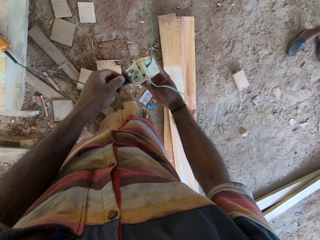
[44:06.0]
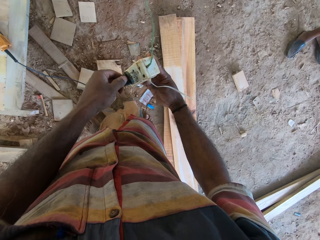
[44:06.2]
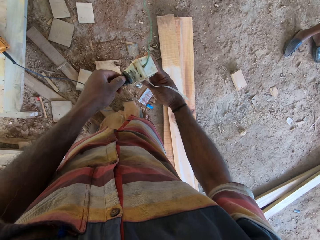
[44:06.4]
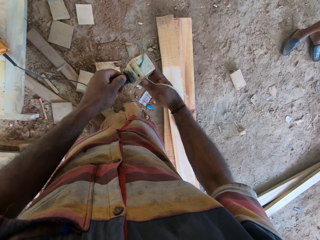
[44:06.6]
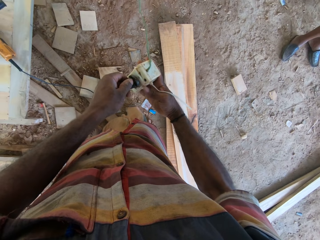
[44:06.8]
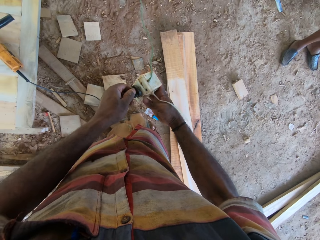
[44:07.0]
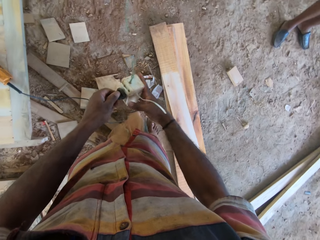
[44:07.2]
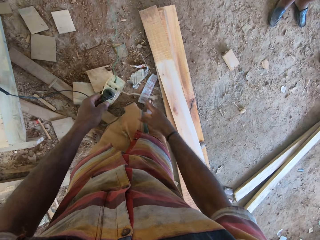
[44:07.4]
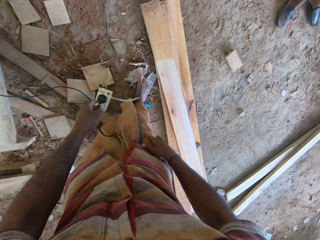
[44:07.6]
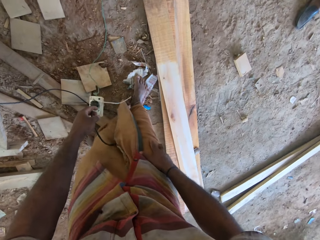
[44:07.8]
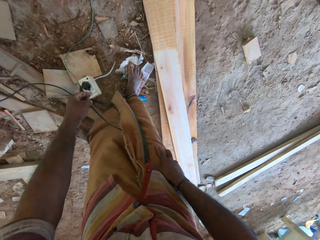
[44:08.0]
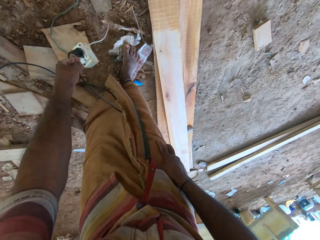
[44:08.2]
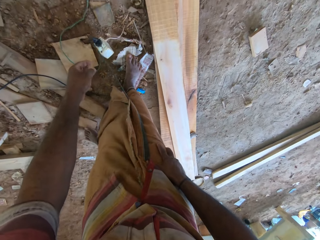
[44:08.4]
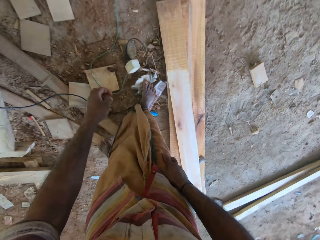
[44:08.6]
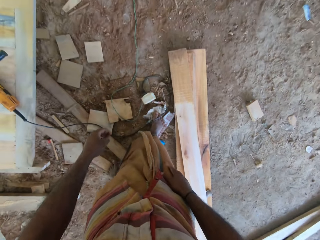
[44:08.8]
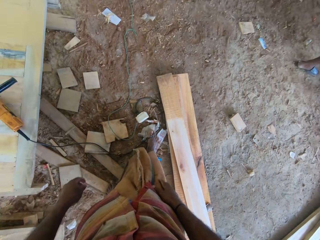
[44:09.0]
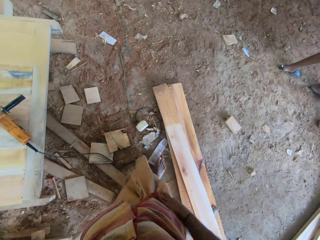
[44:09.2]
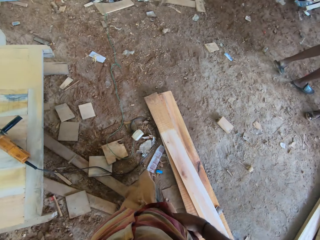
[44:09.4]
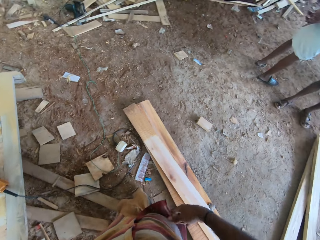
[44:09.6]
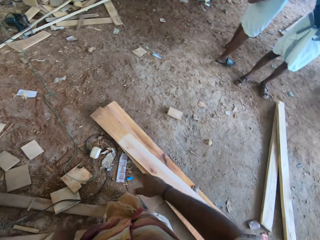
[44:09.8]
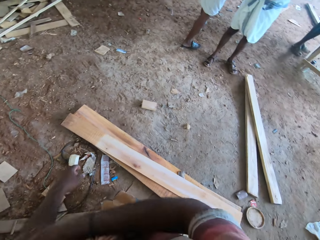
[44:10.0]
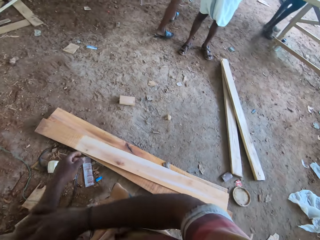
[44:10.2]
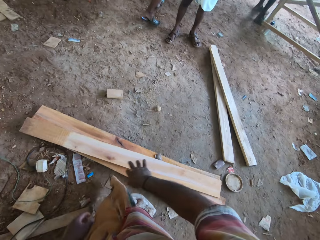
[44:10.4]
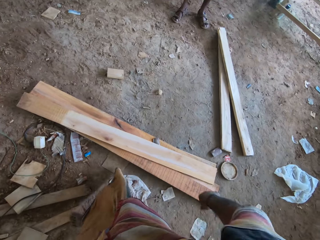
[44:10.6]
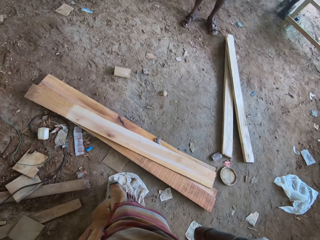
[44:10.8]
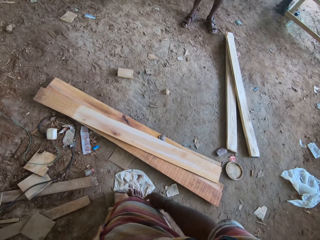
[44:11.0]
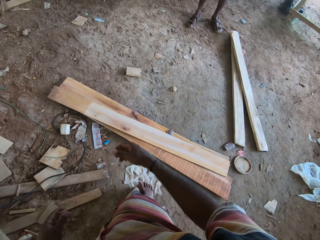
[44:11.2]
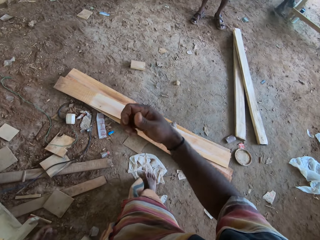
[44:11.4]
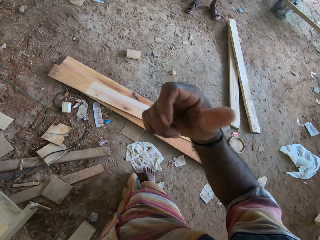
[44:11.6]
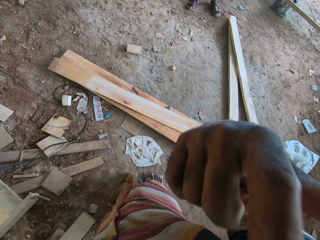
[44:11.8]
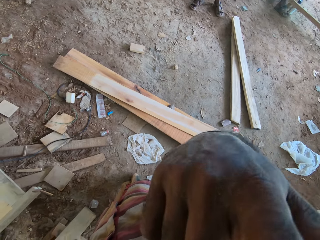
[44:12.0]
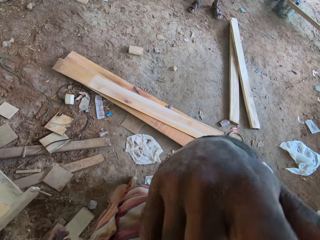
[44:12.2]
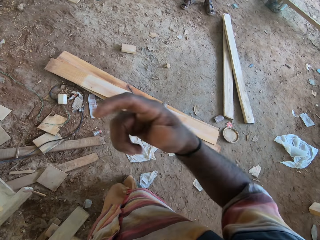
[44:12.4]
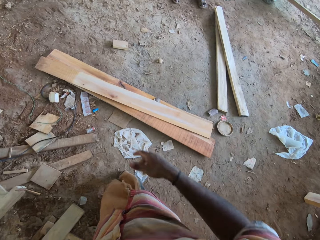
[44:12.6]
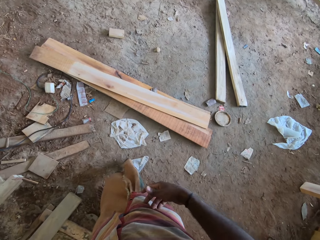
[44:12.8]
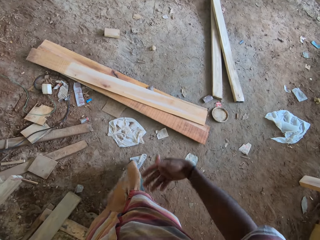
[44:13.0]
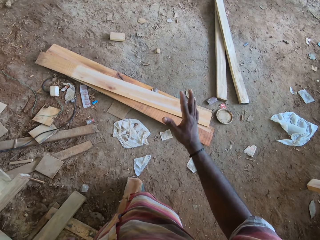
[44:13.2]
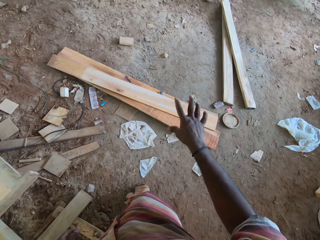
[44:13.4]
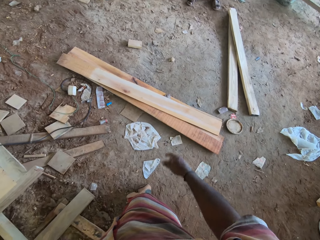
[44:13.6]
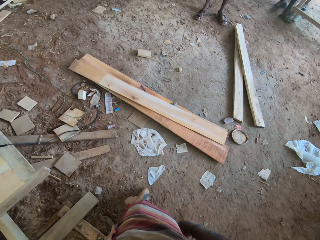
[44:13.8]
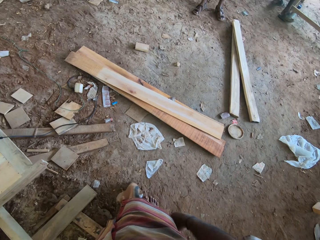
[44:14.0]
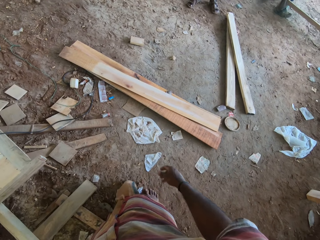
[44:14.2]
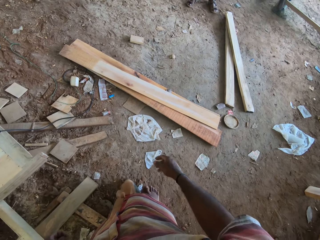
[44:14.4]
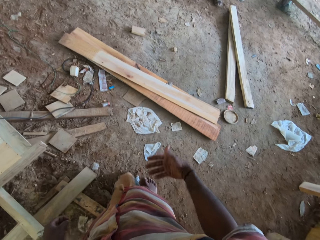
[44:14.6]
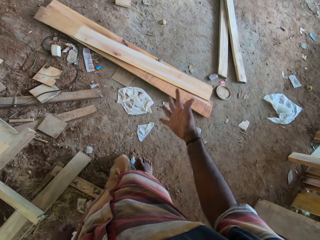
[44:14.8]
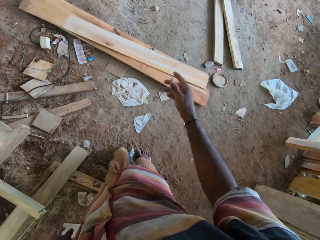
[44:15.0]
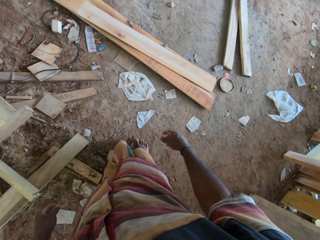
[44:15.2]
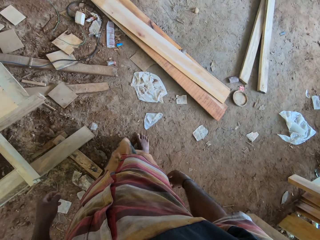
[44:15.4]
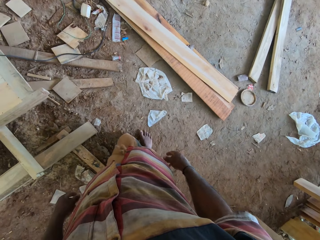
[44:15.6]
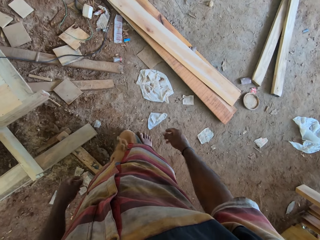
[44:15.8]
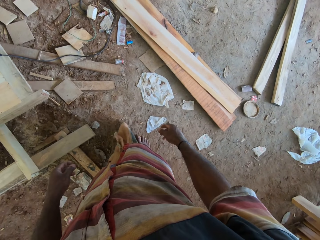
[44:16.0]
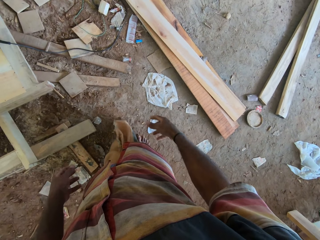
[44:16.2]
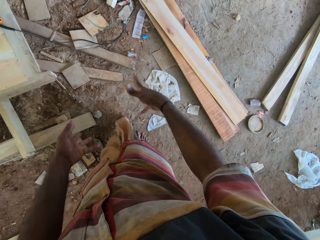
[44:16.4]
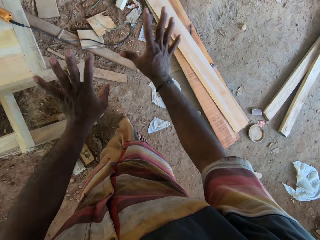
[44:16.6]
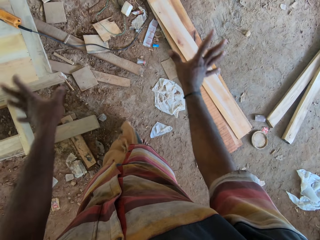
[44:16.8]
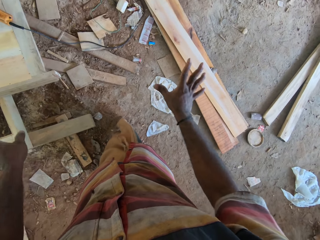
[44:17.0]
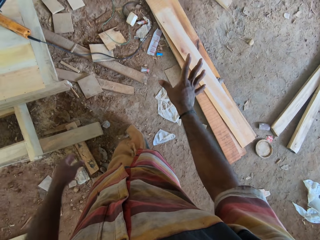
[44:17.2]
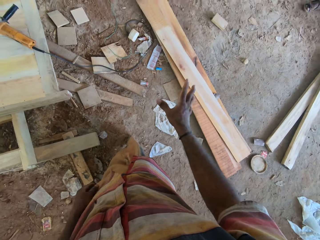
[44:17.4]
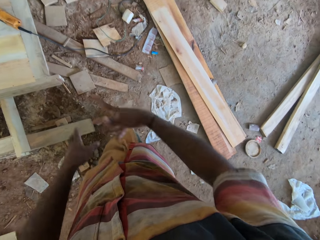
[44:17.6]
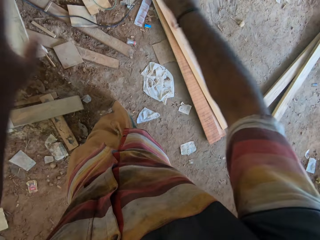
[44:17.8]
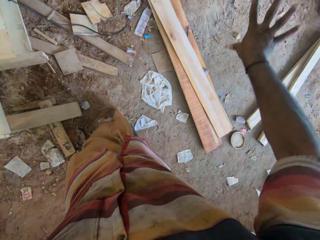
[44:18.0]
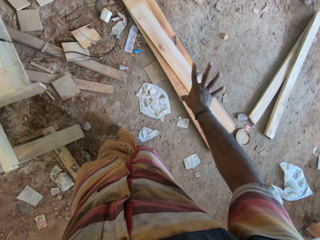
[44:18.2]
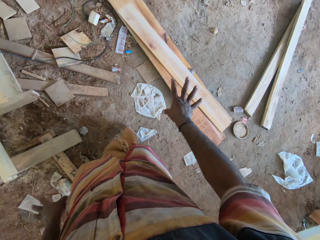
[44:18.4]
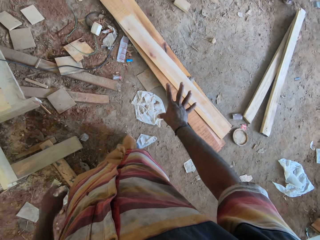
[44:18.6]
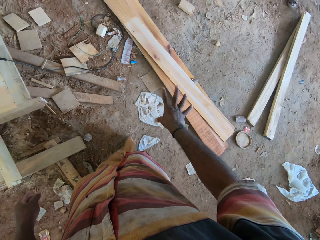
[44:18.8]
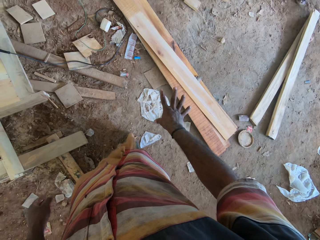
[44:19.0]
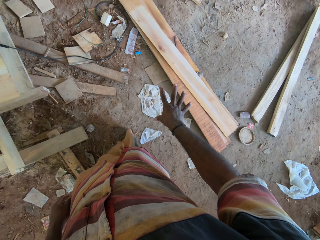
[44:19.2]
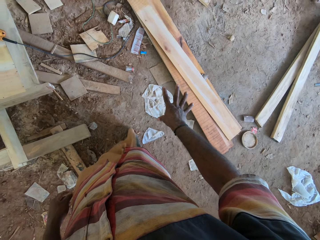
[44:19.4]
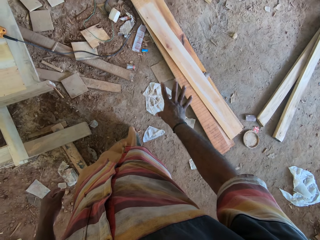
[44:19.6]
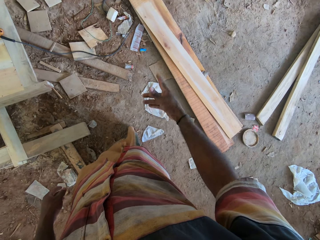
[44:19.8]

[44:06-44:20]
The camera wearer drops the cord and socket. They move their hands. They brush the right hand to the left hand. They lift the right hand. They move around the right hand. They move around both hands.

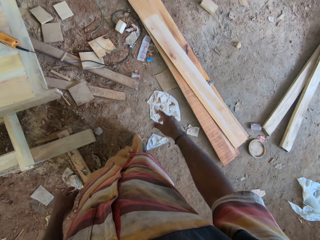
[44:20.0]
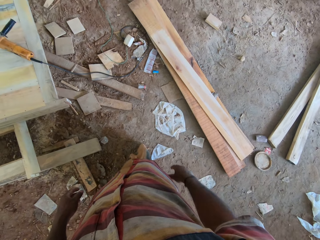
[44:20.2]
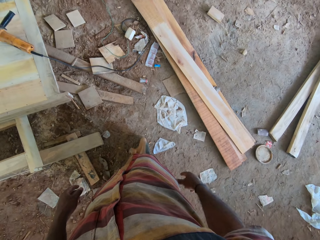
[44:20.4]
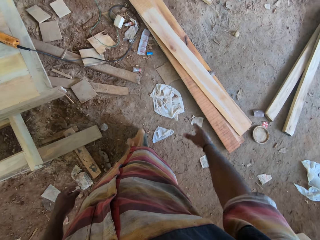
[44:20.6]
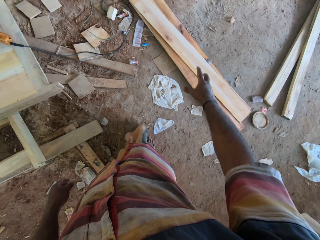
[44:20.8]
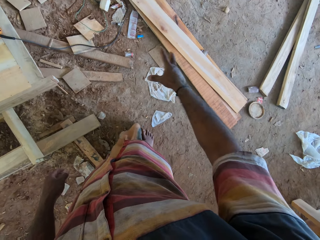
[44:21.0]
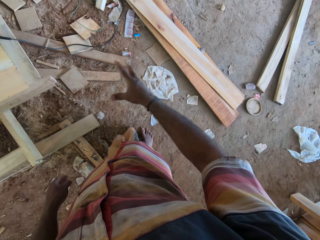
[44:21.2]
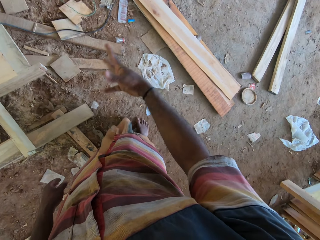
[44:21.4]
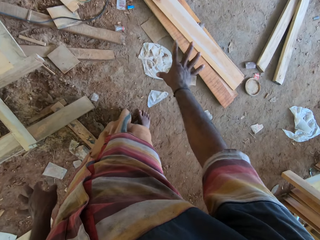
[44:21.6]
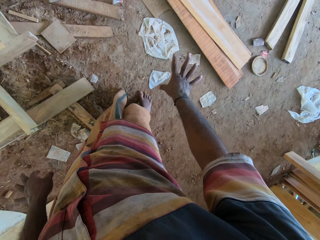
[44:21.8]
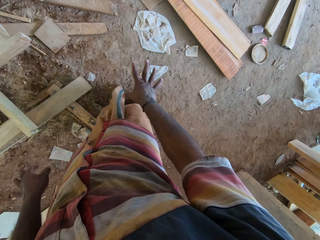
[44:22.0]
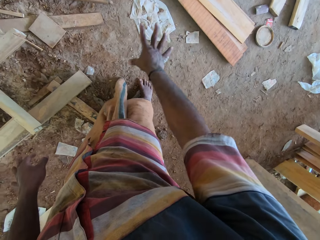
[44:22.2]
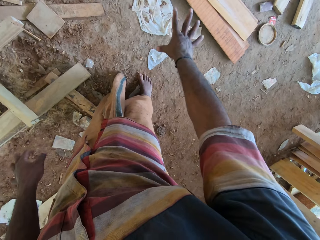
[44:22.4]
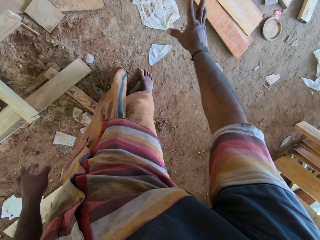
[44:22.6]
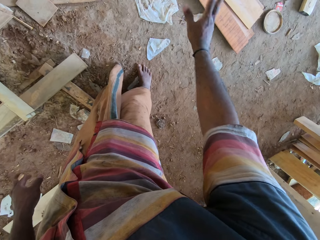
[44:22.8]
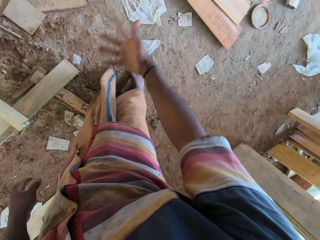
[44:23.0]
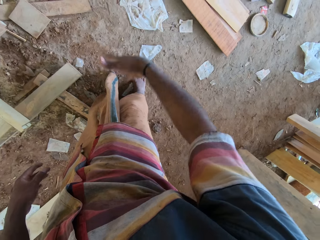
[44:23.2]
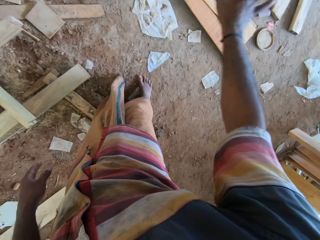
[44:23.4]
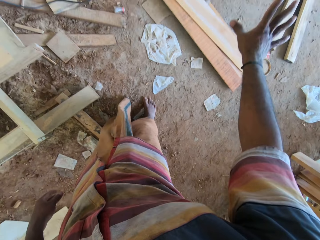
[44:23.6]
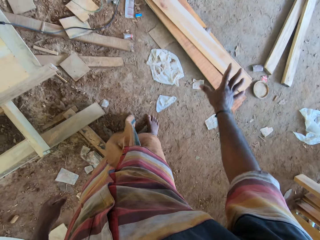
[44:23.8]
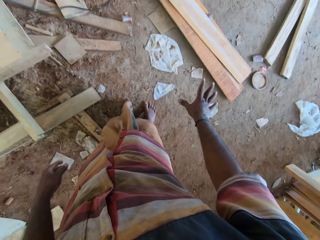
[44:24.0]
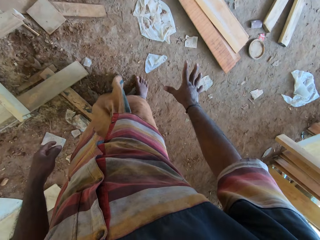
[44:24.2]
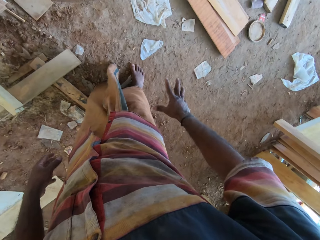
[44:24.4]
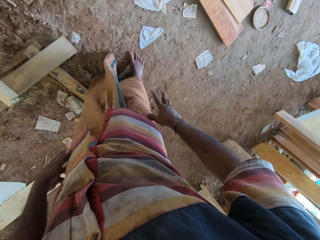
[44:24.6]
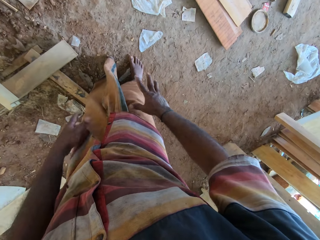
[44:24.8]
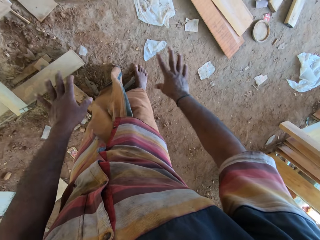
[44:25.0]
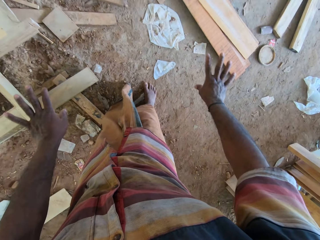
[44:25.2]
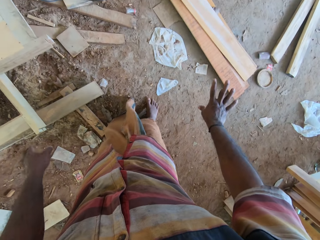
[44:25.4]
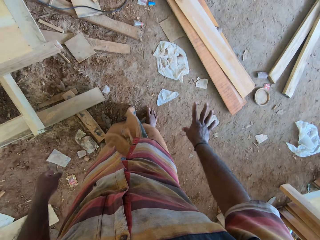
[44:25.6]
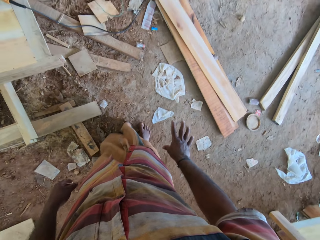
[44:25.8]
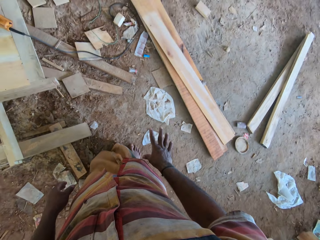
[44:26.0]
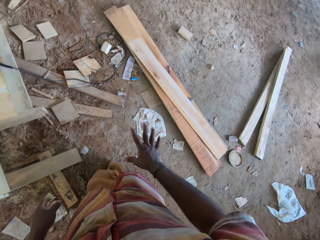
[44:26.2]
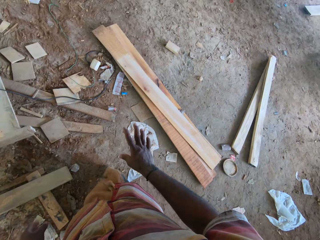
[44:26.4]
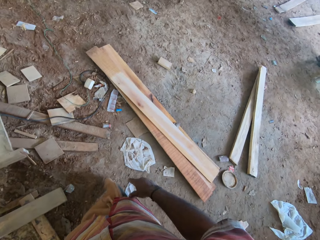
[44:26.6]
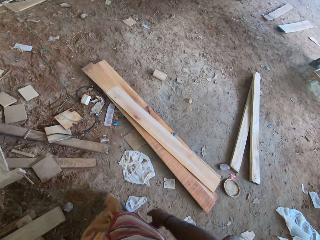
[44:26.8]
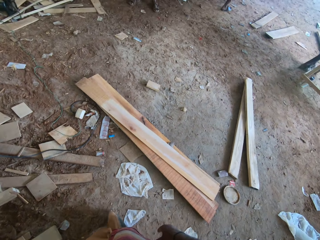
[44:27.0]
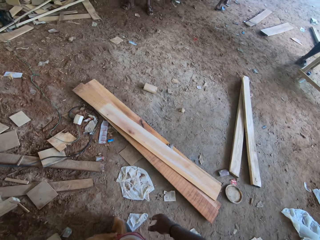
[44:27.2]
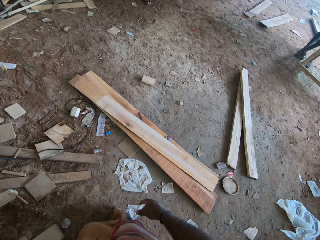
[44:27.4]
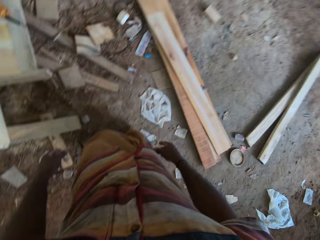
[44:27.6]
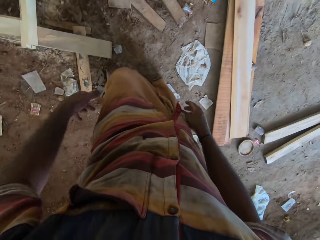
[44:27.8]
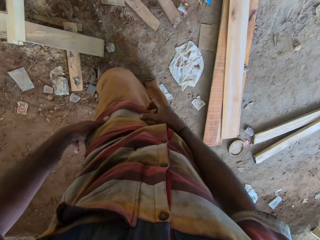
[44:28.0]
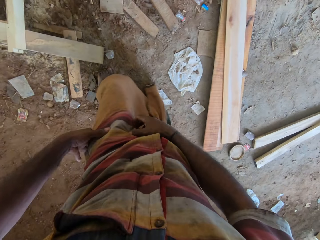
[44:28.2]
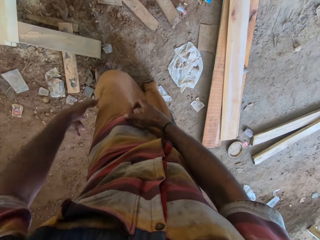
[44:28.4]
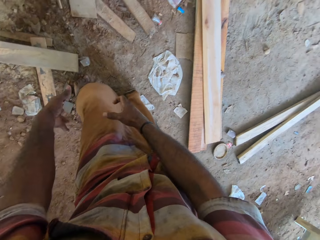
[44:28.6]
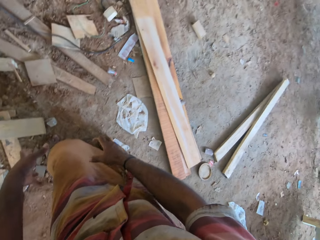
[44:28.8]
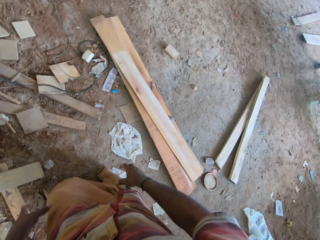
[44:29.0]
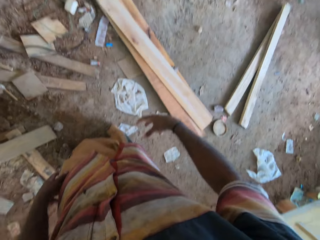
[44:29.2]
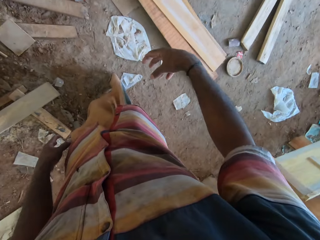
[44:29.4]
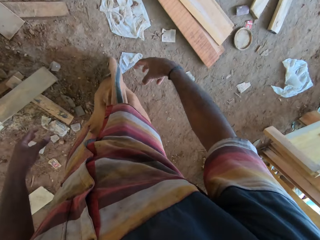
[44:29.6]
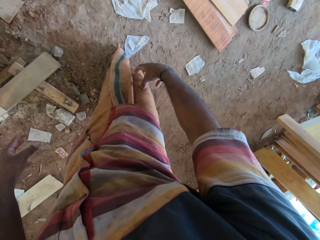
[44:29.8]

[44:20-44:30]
The camera wearer moves around the right hand. They move around both hands.
